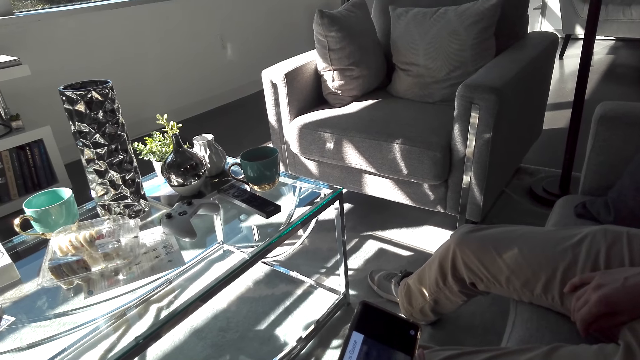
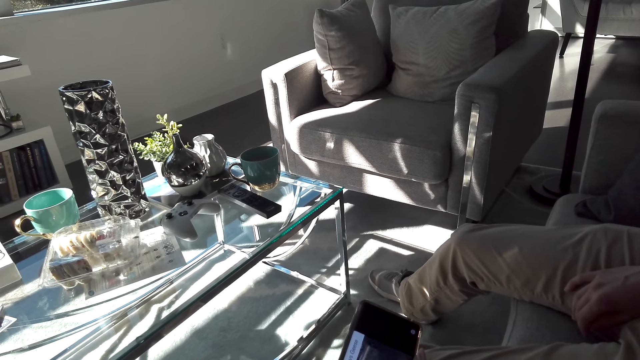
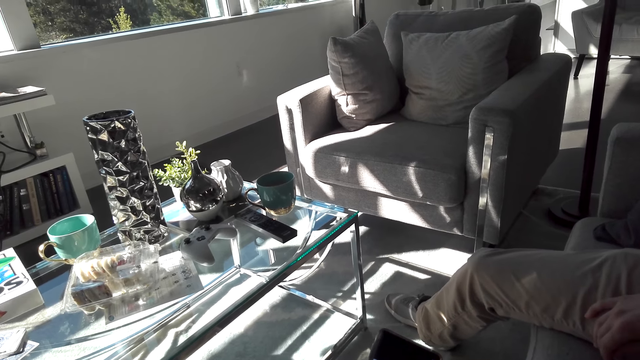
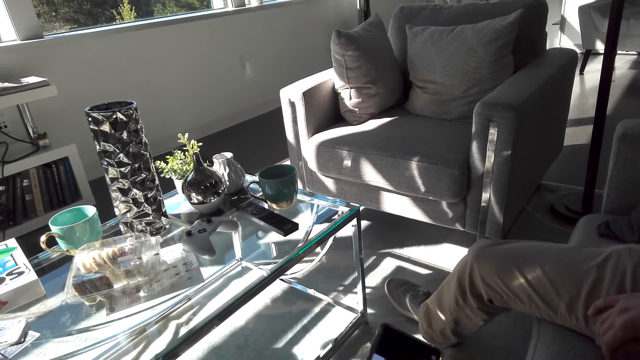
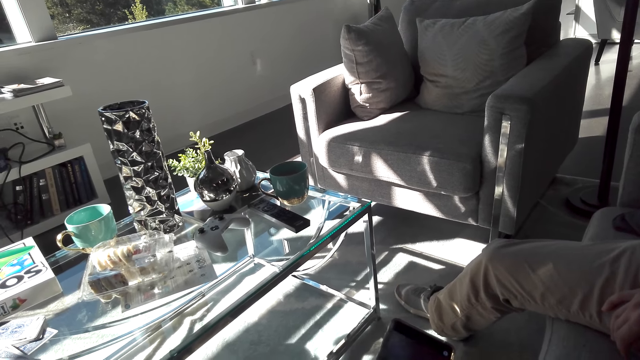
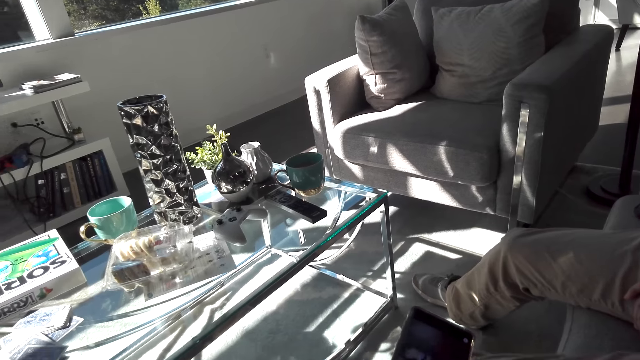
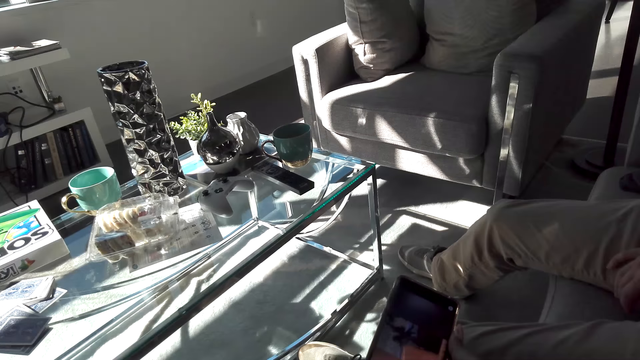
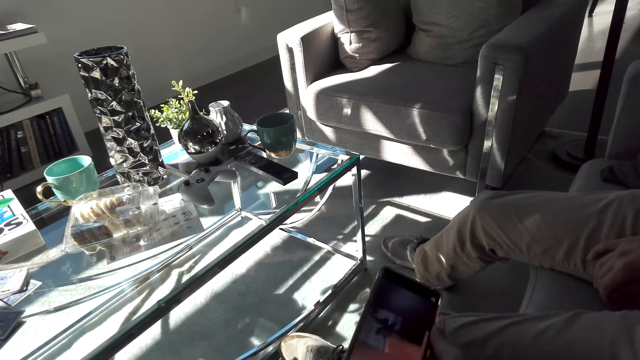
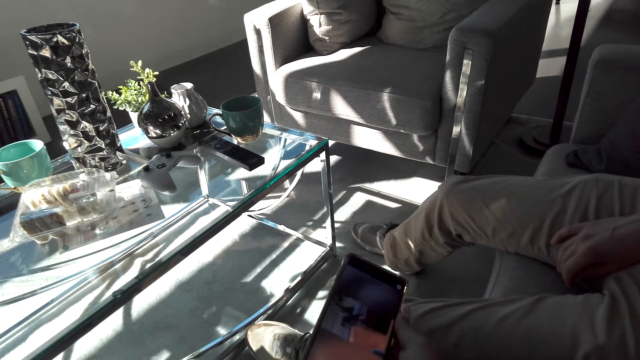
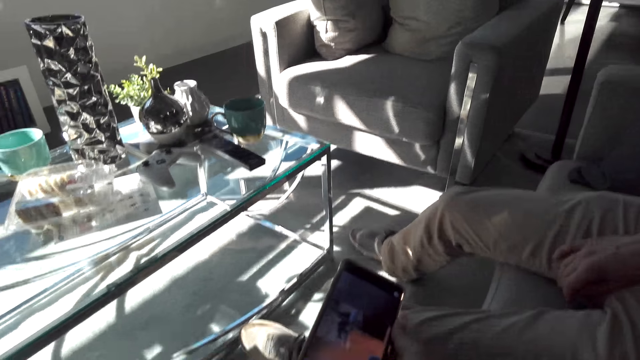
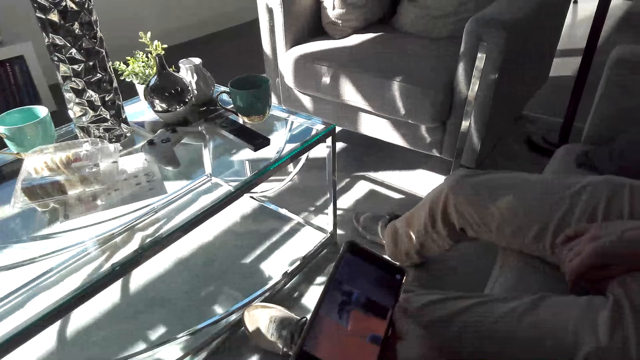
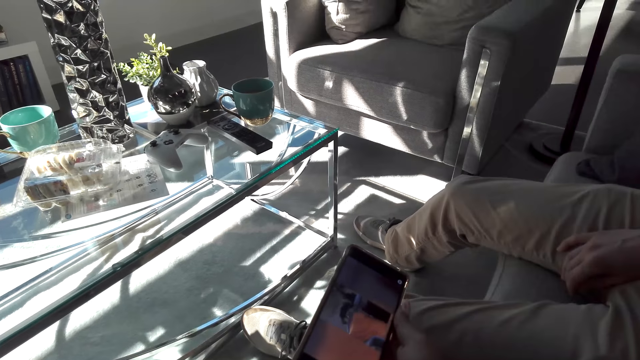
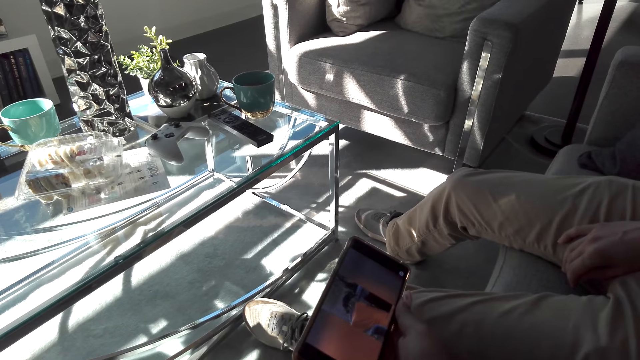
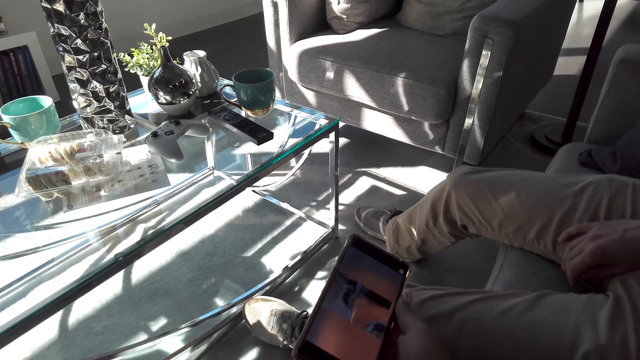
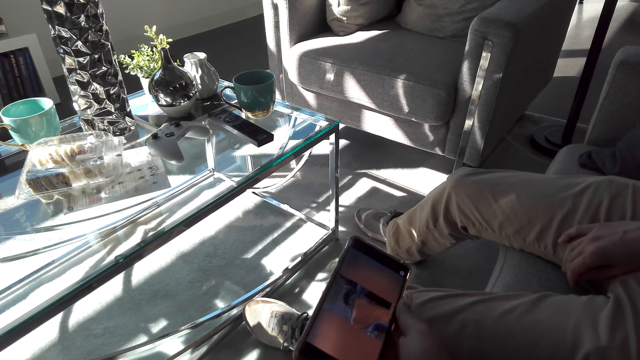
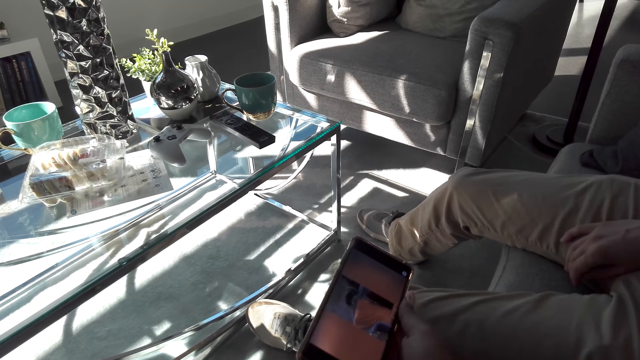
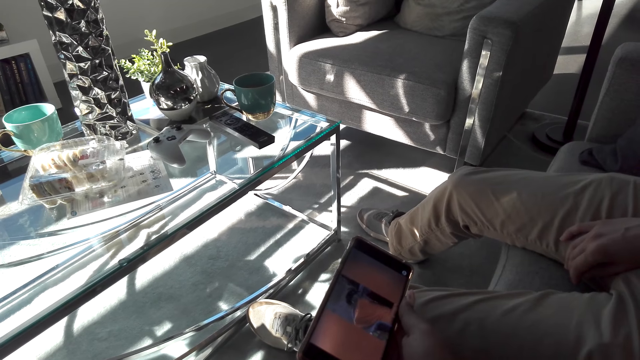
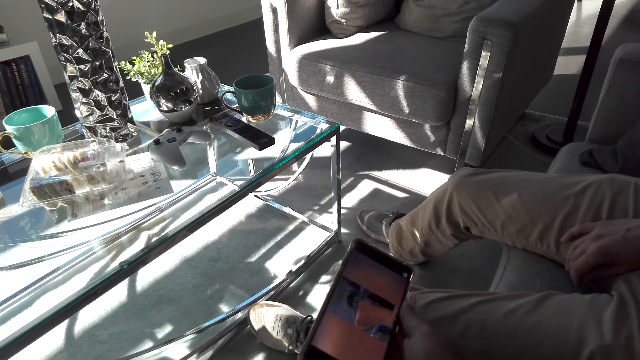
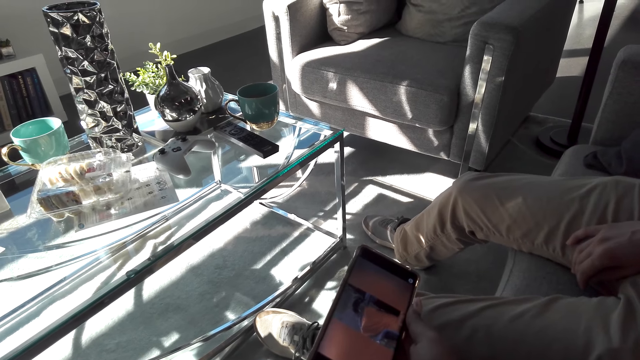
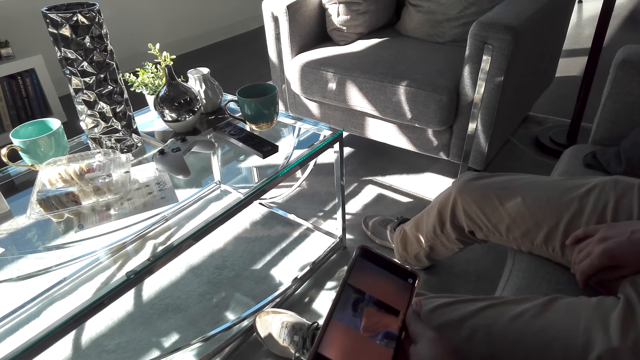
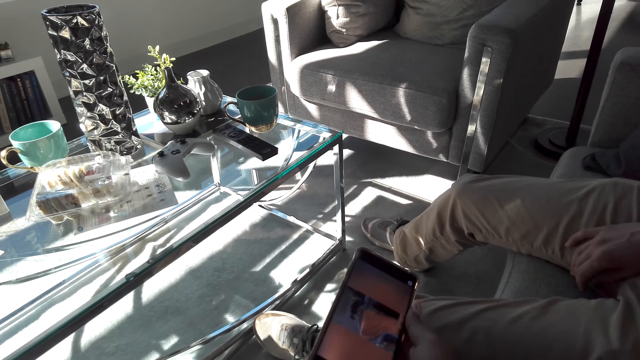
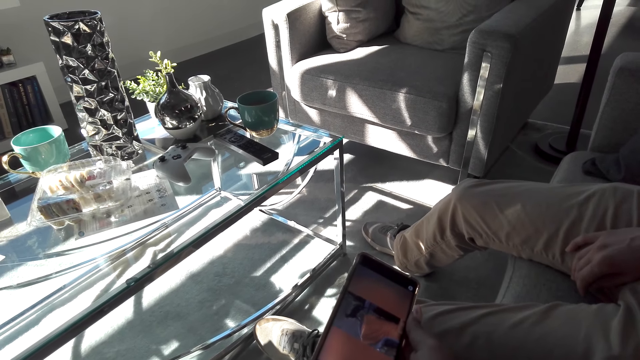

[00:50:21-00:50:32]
A man stamps his feet.

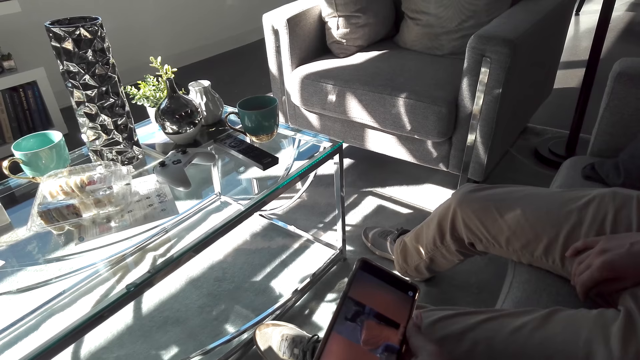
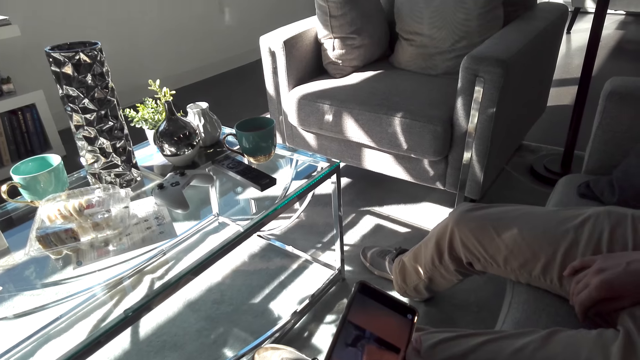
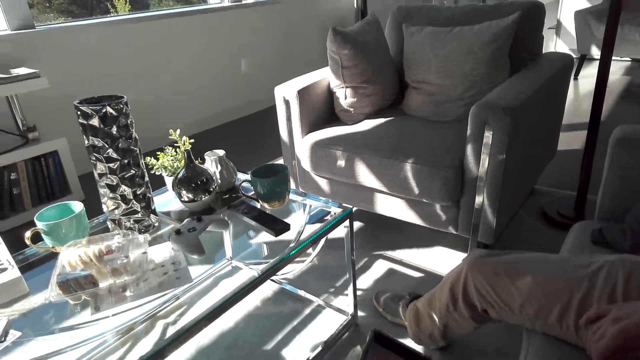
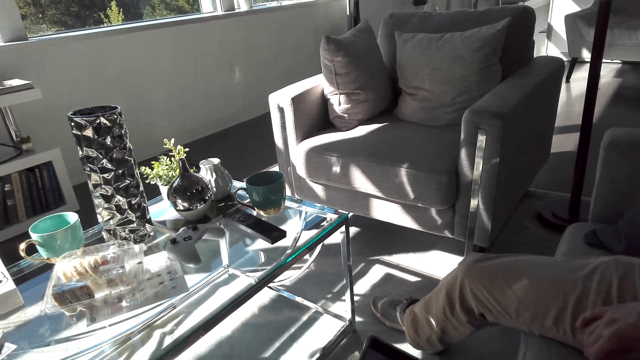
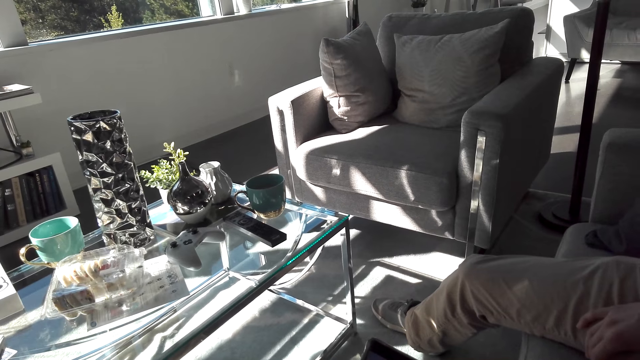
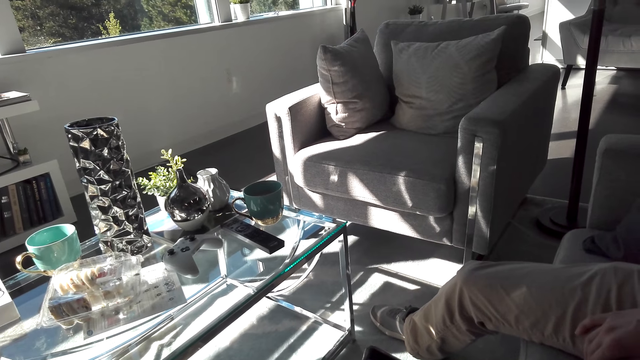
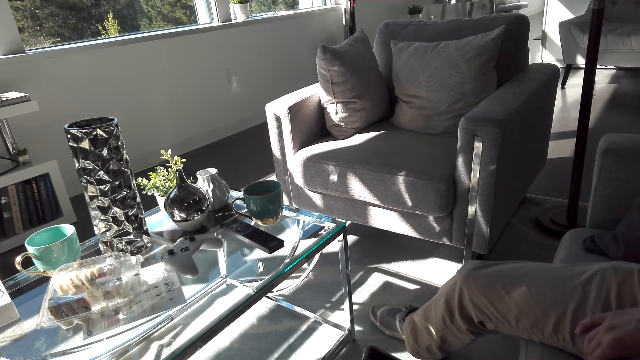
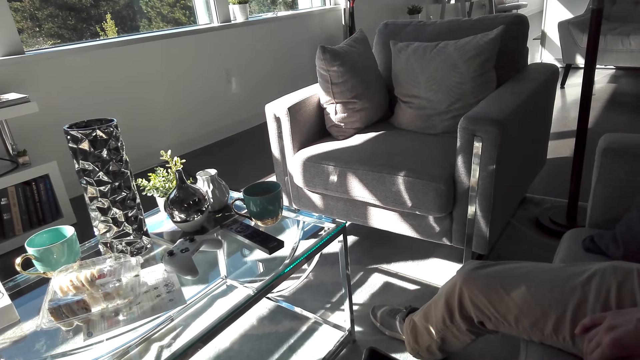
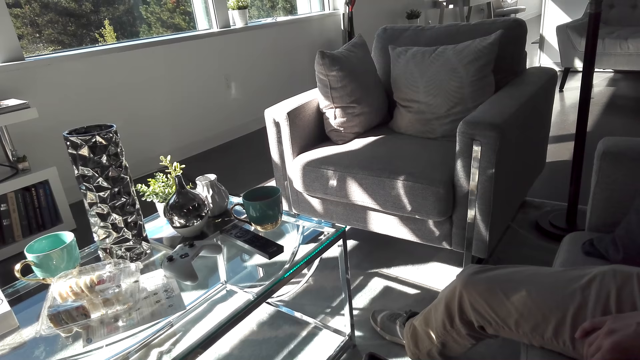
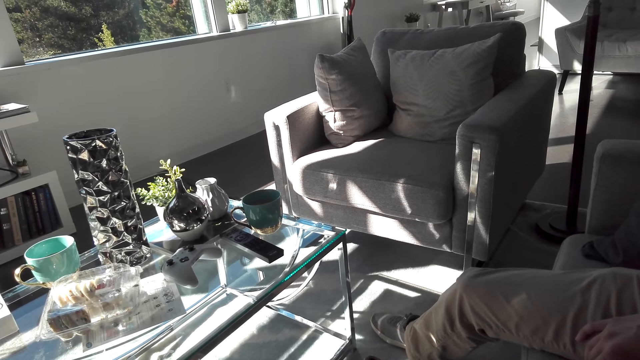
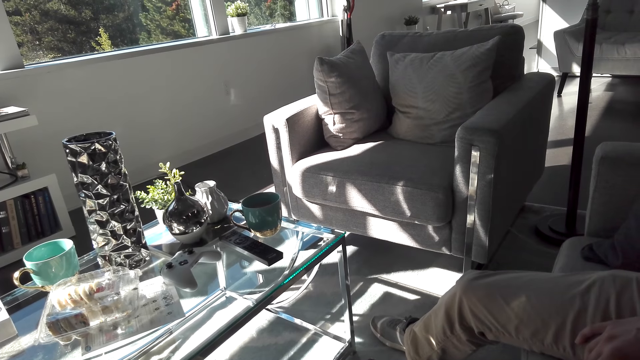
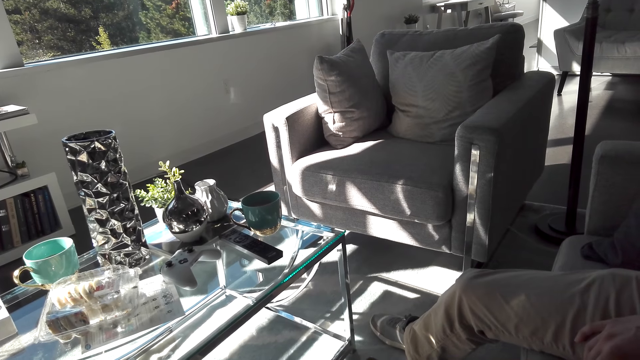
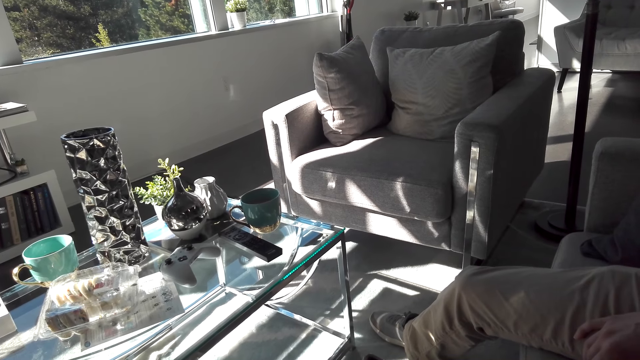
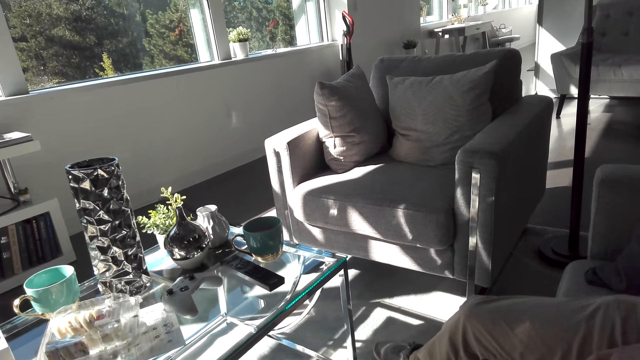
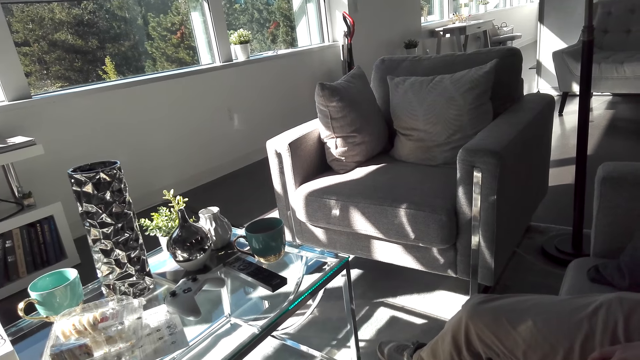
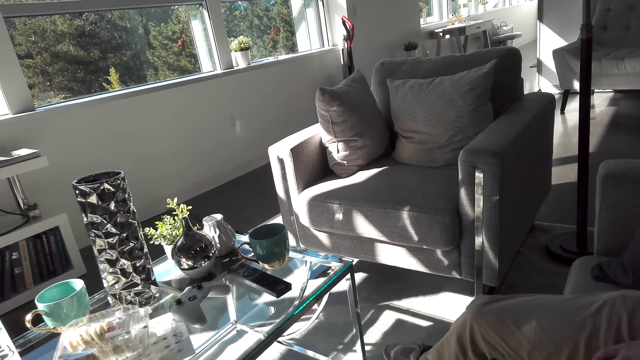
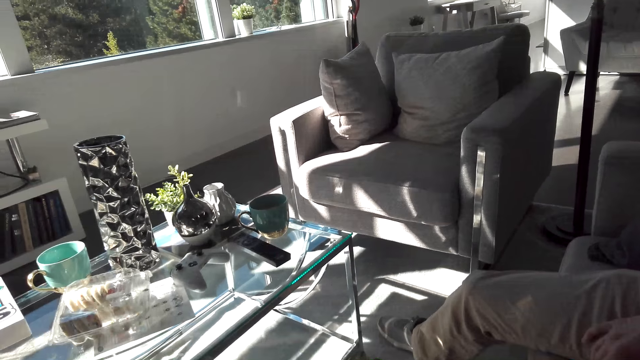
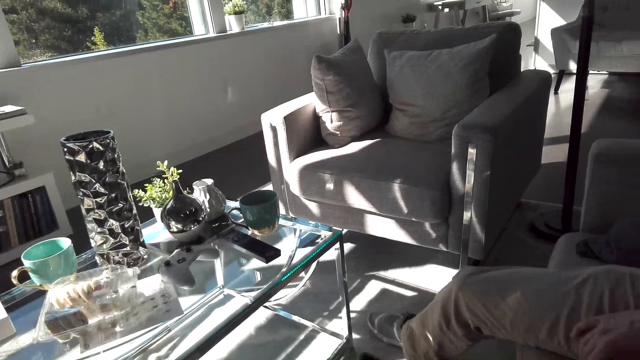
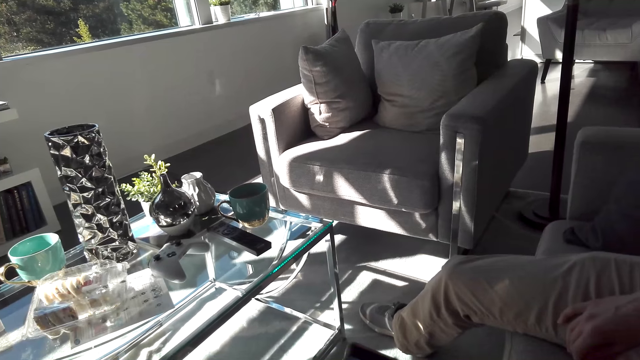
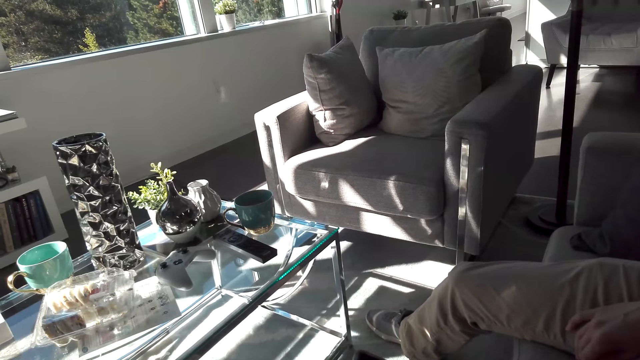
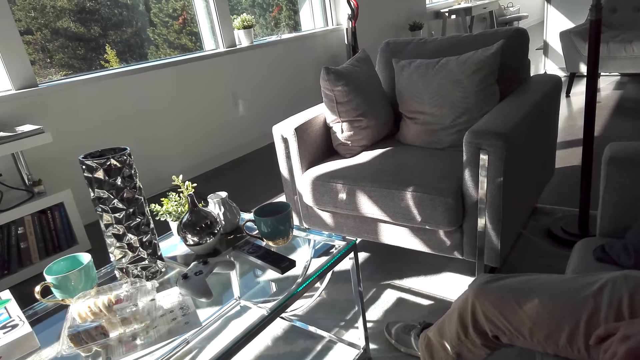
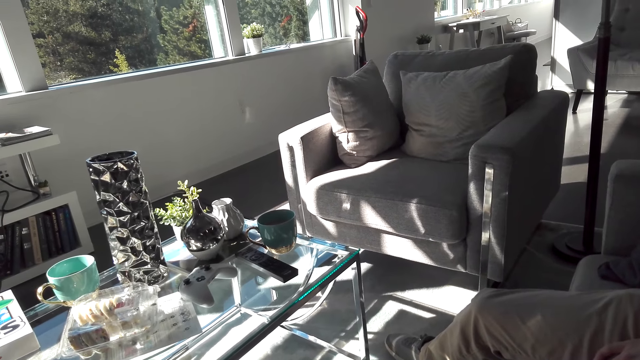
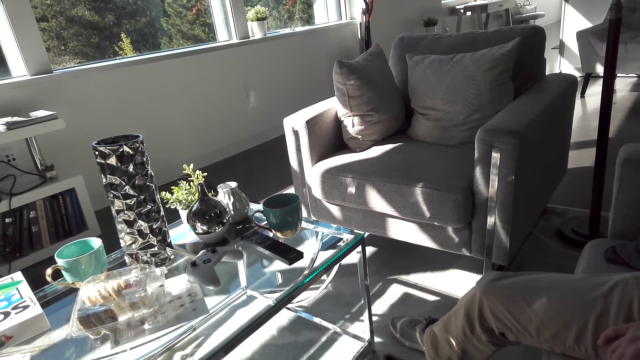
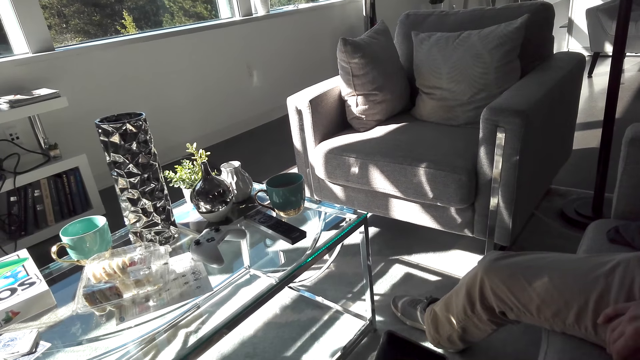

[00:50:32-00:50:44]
The camera wearer stares at the seat.
